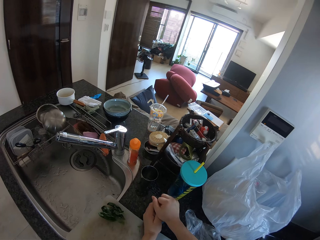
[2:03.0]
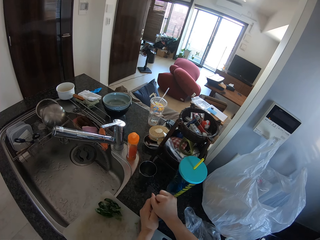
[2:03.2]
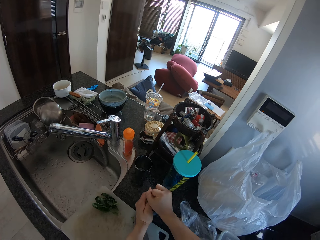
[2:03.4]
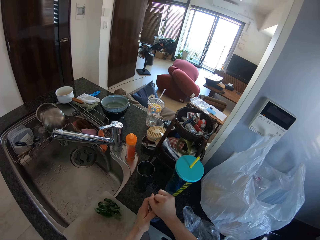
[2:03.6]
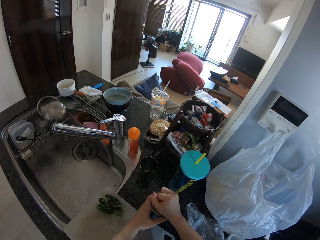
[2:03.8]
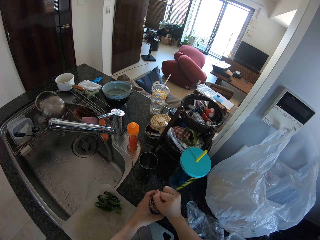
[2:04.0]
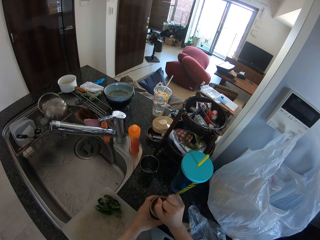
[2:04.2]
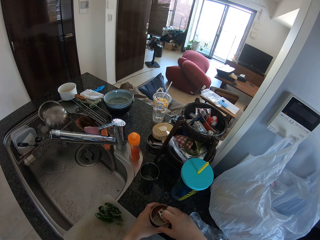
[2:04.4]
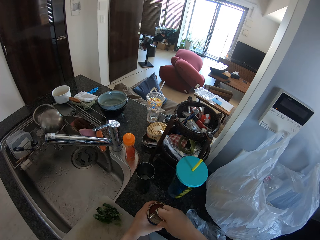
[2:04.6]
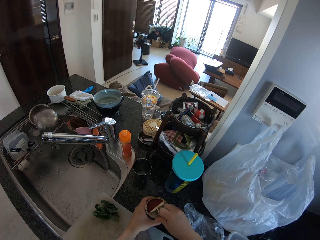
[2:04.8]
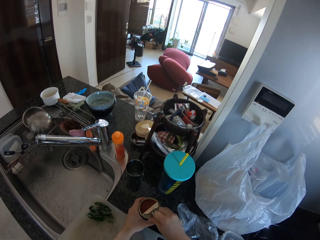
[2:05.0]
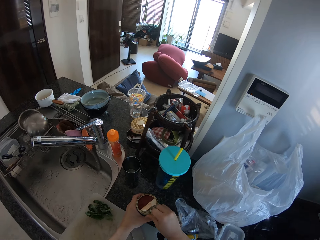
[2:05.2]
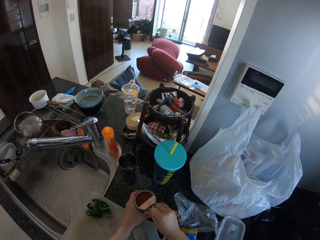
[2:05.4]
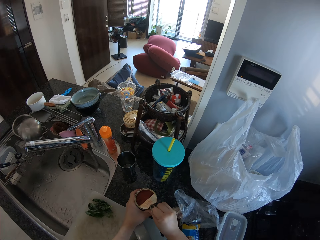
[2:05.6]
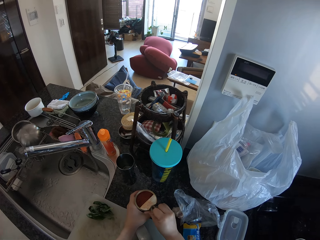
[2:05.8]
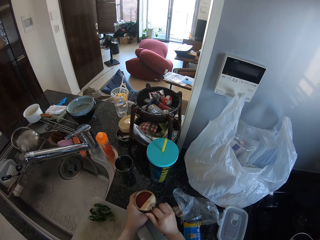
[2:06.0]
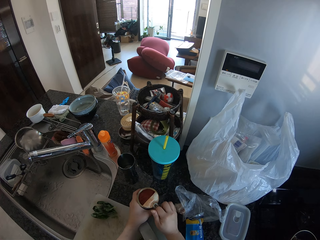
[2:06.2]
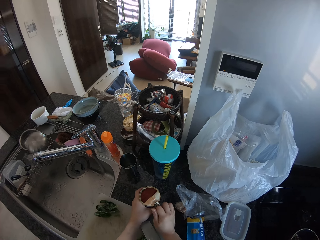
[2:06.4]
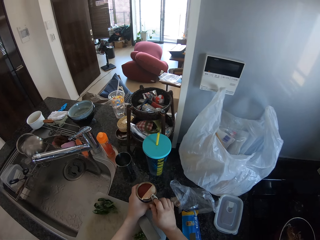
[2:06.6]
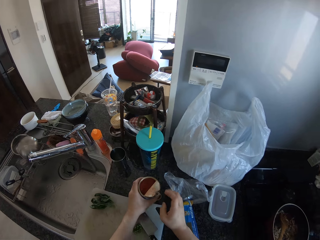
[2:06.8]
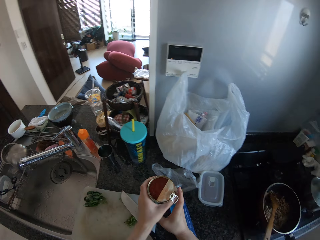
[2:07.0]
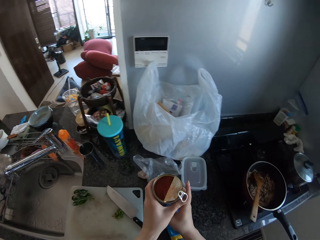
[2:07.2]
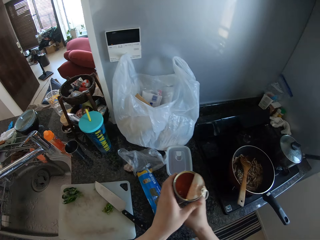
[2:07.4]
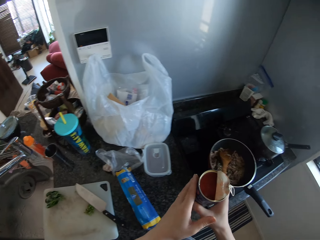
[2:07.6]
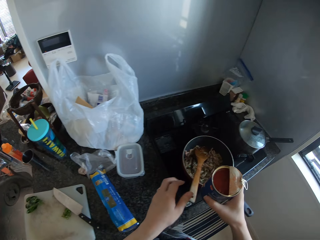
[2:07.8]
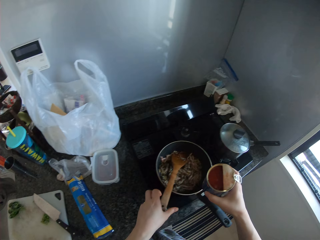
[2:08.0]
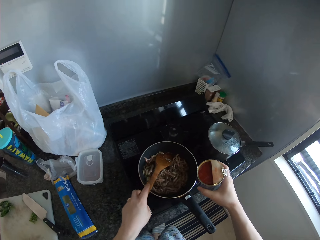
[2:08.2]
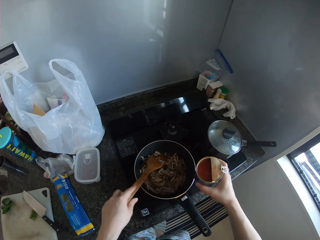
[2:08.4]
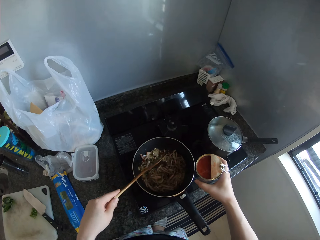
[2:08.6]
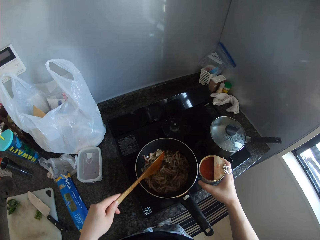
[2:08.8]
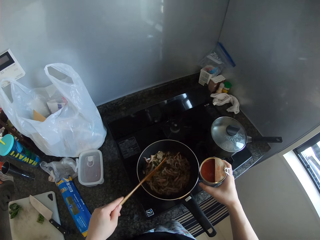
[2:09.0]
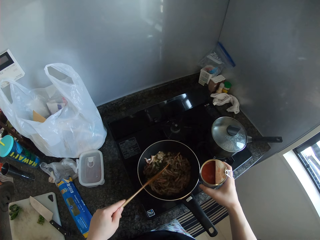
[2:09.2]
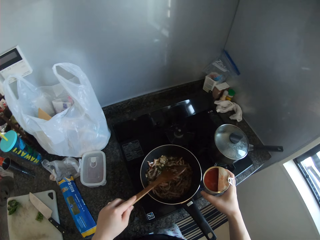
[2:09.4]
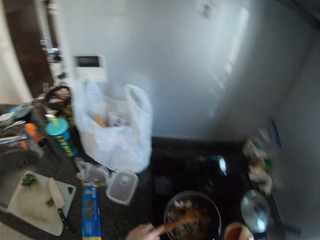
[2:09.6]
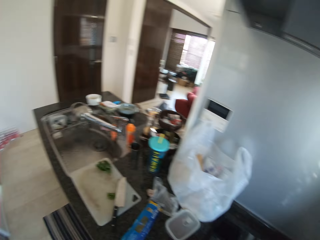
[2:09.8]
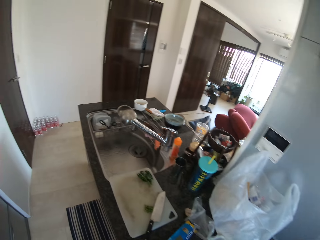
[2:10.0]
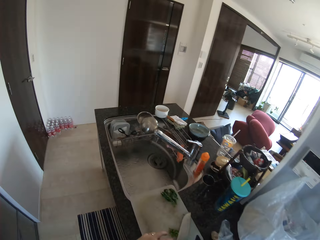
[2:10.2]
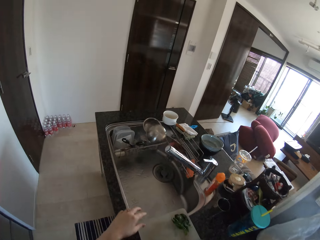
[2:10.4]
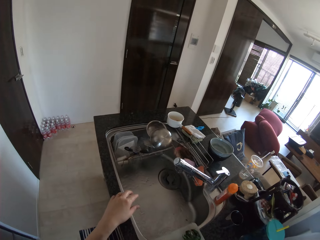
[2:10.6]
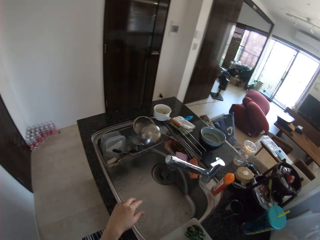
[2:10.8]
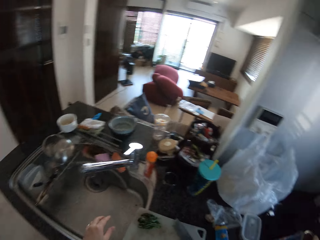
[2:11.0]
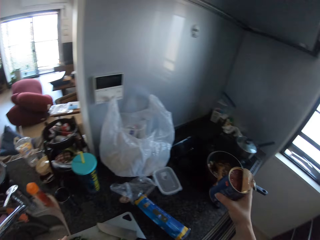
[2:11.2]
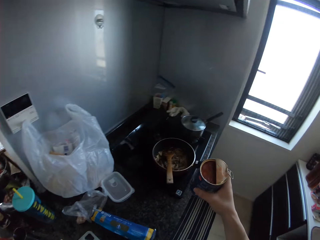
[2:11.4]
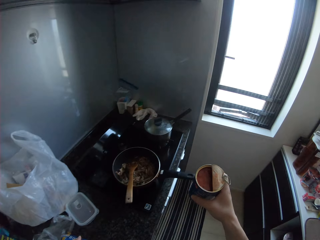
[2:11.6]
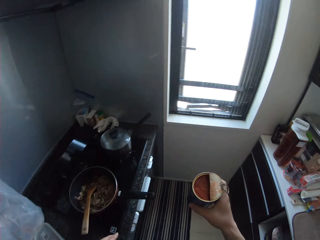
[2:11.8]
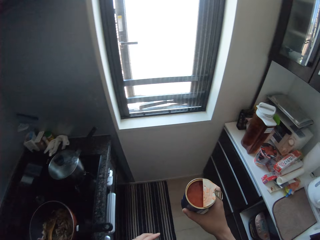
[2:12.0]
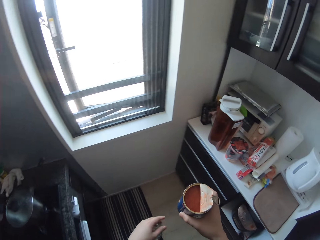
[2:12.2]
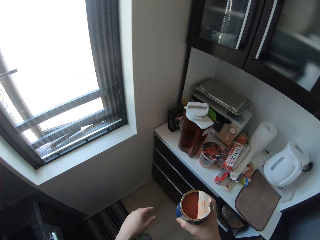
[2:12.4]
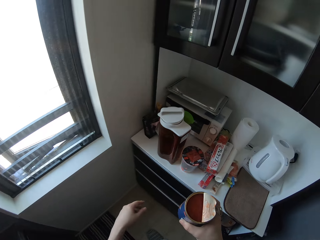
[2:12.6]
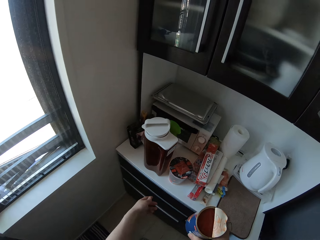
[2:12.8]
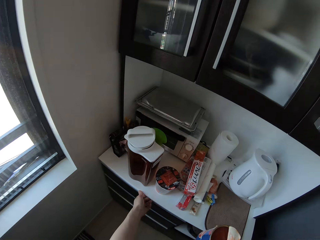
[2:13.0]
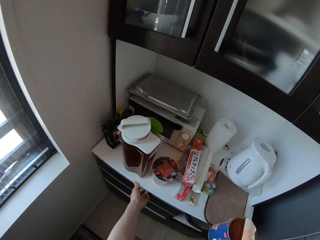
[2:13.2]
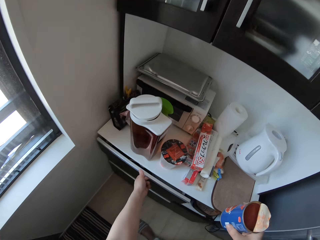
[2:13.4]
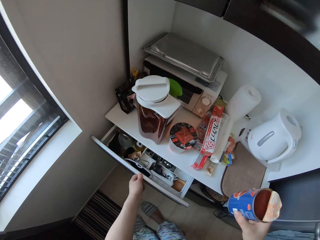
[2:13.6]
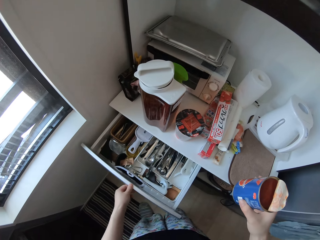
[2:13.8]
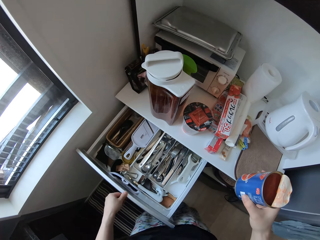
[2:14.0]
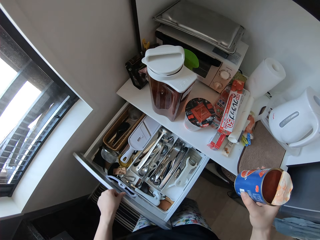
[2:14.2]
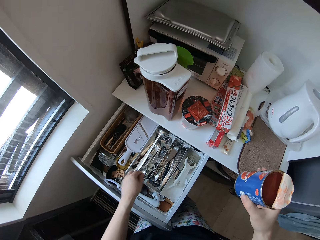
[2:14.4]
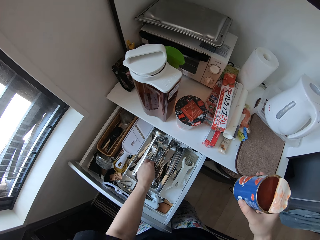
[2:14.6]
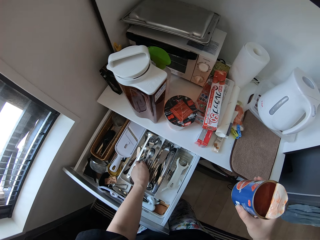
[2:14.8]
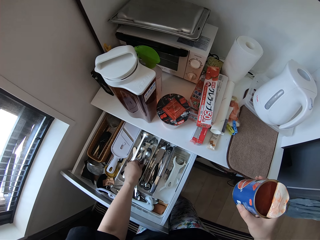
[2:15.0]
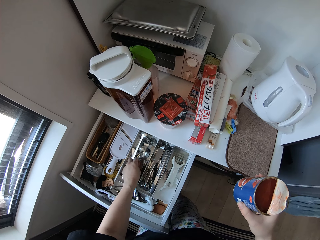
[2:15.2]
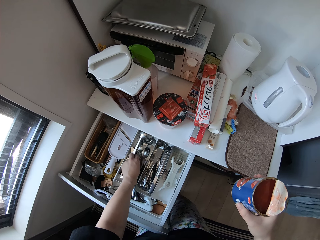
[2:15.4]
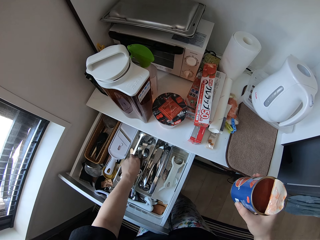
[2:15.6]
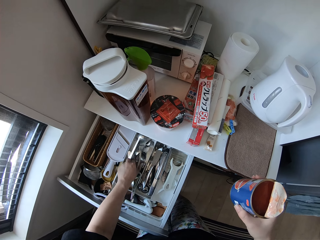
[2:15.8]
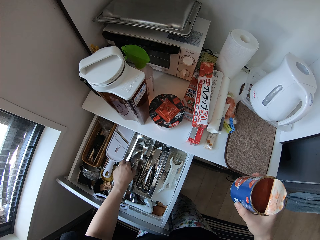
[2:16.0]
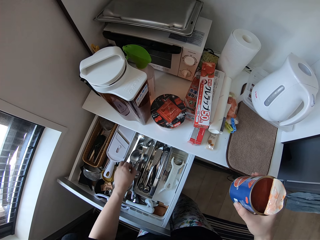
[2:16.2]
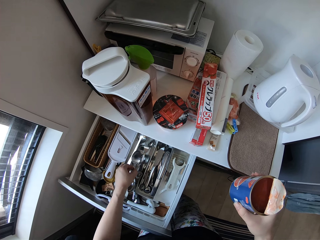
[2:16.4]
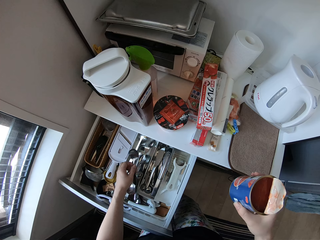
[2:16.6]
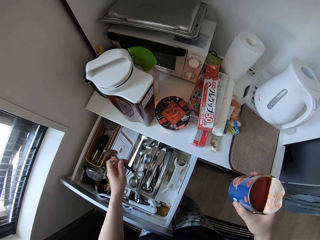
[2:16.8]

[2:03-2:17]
The camera wearer picks up the tin or tomato paste can from the table with her left hand. She passes the tin from her left hand to her right hand. She removes a hand from the can. She holds the wooden spoon in the frying pan with her left hand. She hits the wooden spoon on the pan. She moves a hand. She turns. She opens a drawer with her left hand. She picks out a spoon from the drawer with her left hand.

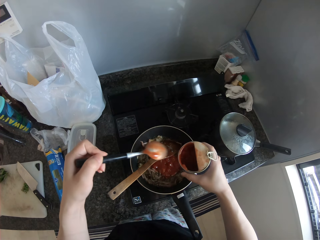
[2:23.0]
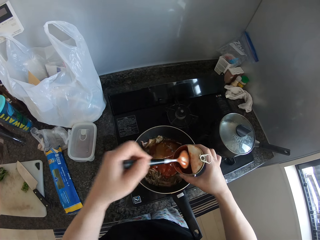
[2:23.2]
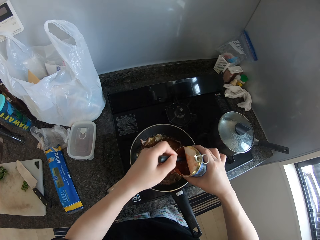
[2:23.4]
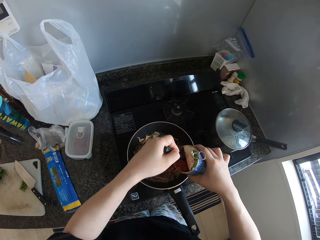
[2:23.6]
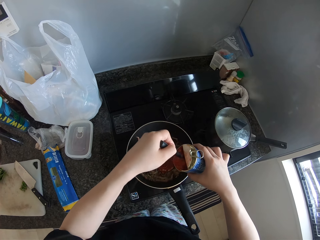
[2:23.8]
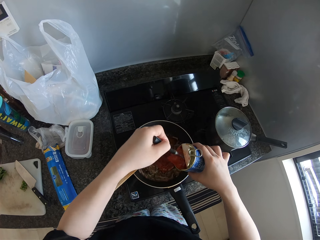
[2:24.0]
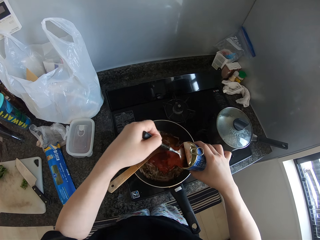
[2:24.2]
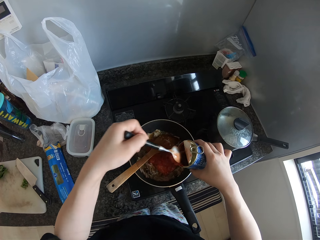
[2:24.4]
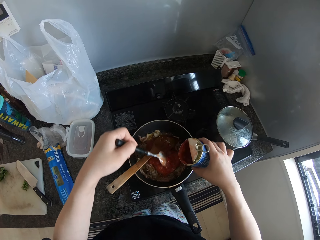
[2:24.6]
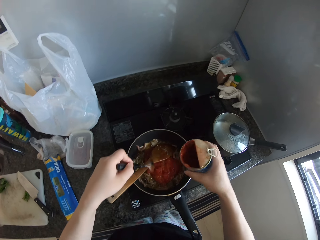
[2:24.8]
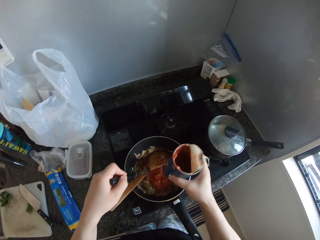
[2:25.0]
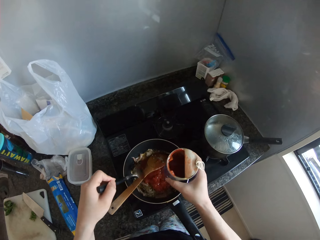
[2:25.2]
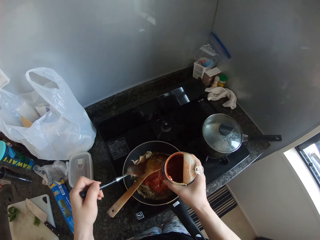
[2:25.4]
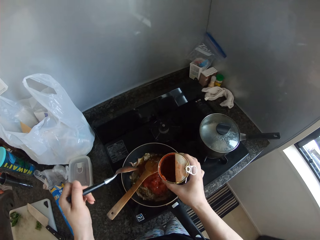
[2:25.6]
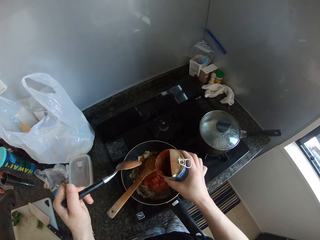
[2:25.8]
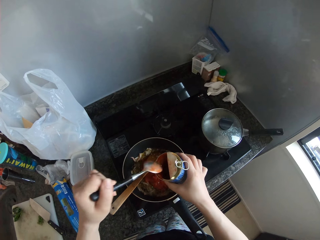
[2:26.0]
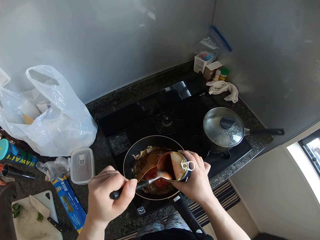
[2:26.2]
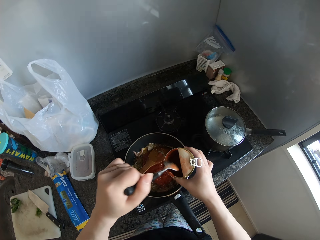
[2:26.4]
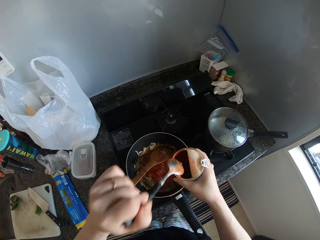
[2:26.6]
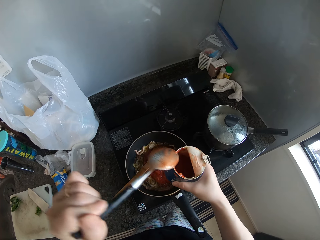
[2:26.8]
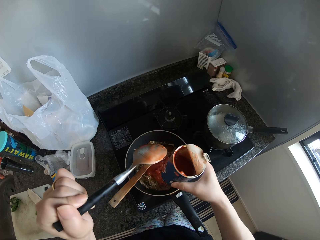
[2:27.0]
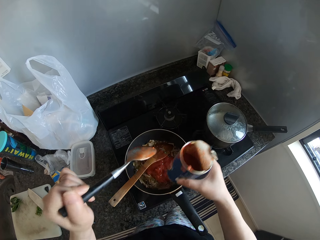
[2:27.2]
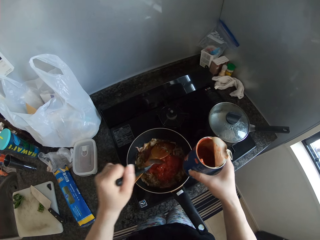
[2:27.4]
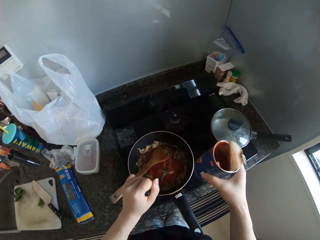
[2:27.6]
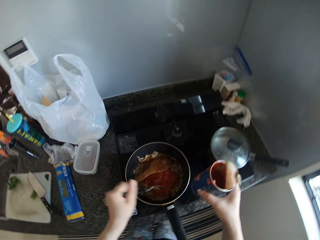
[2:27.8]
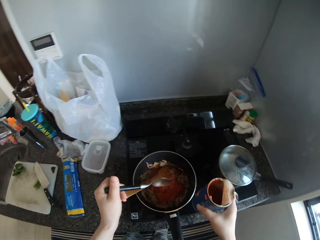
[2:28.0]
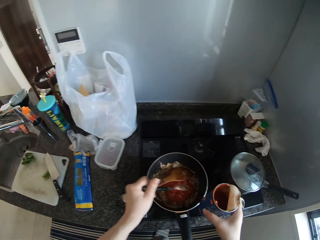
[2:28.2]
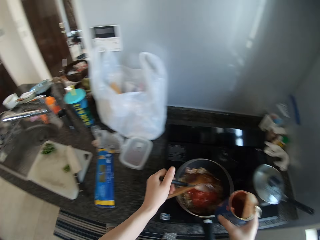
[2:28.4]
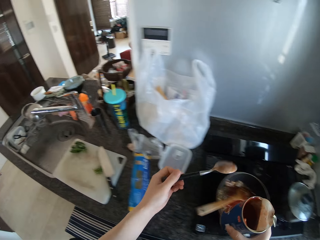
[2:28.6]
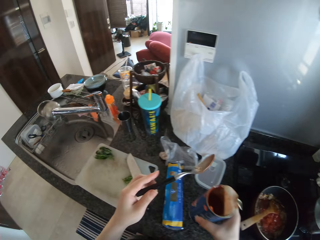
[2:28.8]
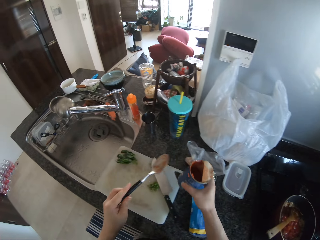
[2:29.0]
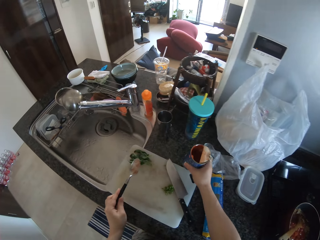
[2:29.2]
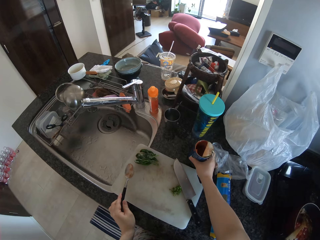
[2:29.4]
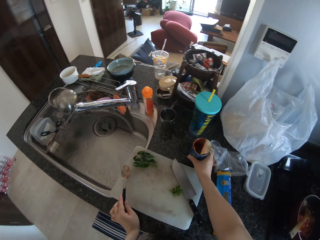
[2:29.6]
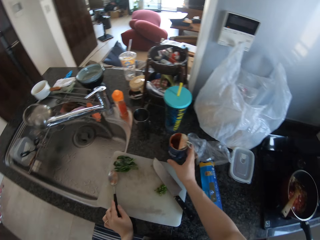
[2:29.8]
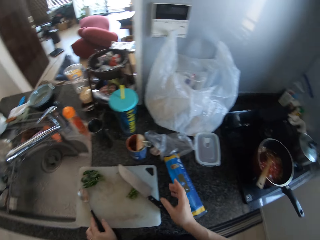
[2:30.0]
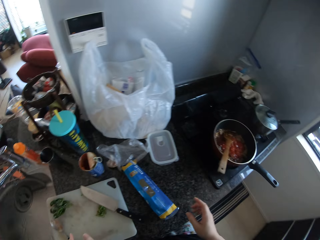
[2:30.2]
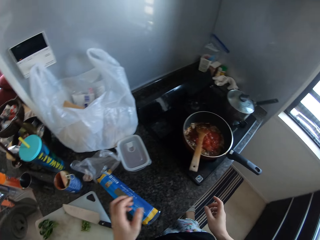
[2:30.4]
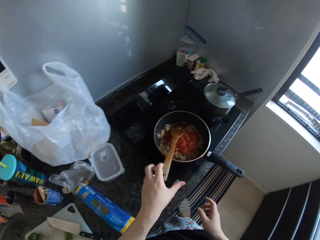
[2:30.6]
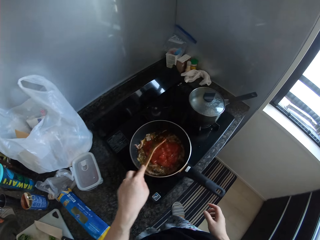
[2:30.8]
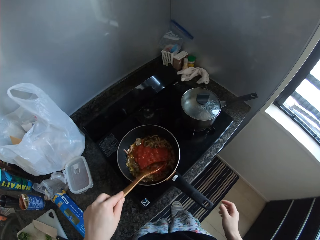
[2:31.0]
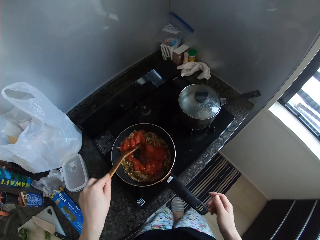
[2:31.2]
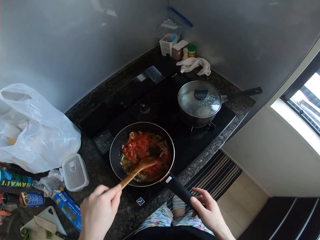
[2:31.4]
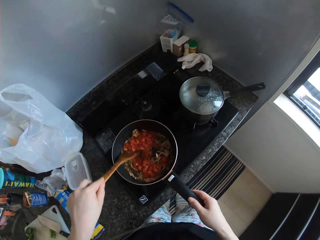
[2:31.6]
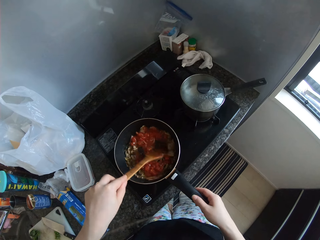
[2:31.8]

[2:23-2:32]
The camera wearer shakes a tomato paste can. She shakes the tomato paste can again. She scratches the spoon on the can. She moves both the spoon and the tomato paste away. She puts the tomato paste can on the countertop. She places the spoon in her left hand on the cutting board. She holds the wooden spoon. She stirs the food in the frying pan with the spoon in her left hand.
